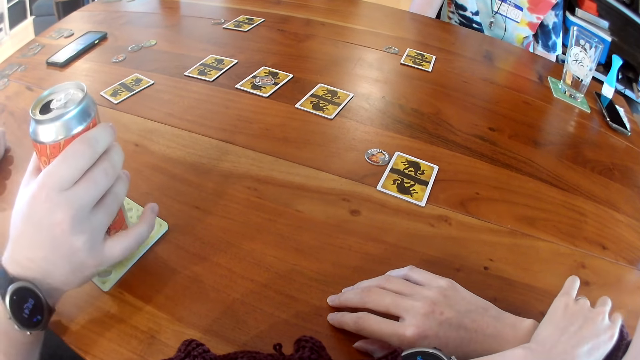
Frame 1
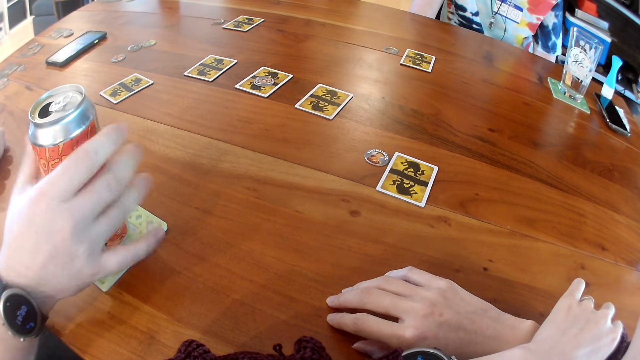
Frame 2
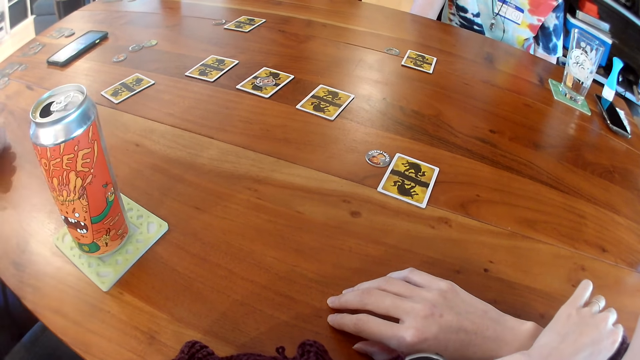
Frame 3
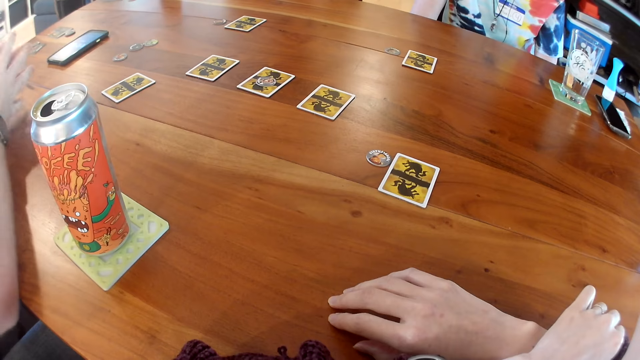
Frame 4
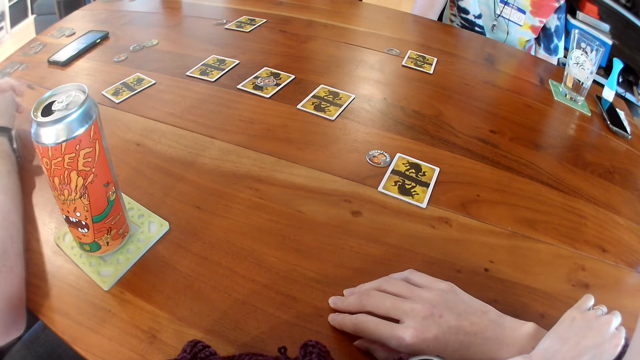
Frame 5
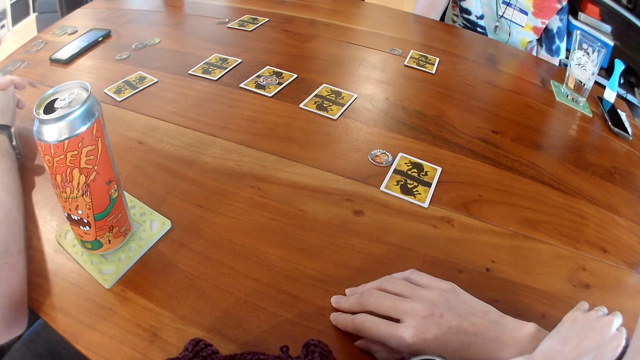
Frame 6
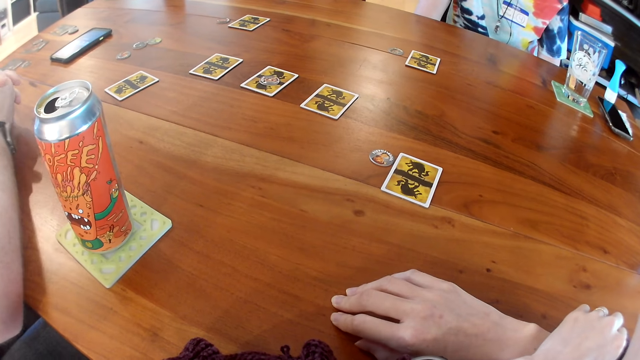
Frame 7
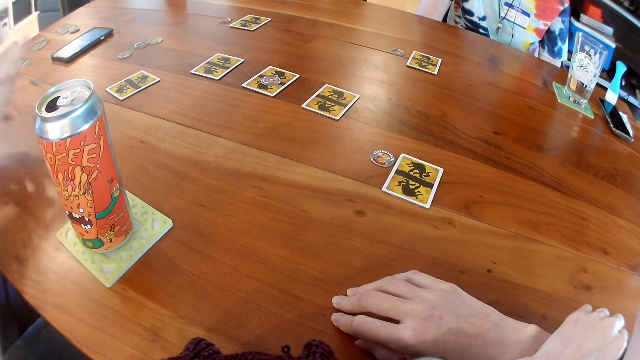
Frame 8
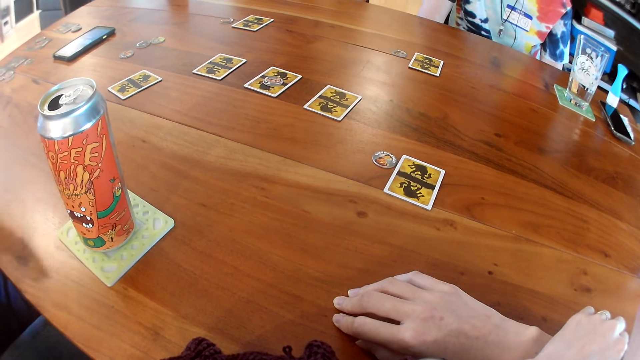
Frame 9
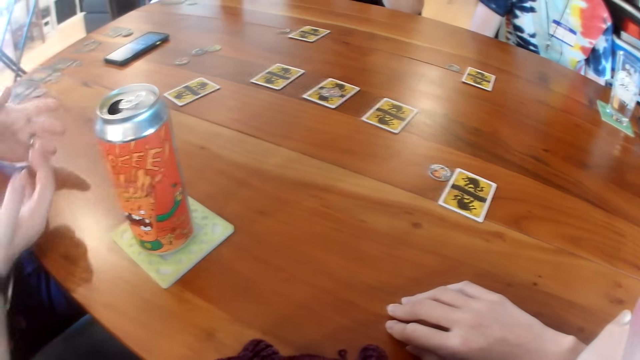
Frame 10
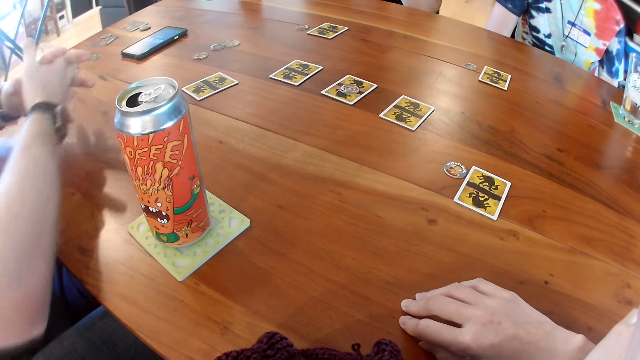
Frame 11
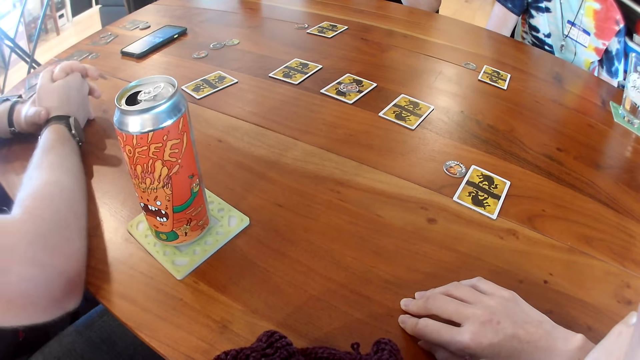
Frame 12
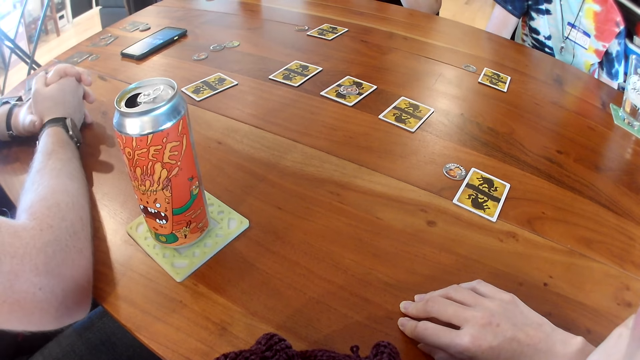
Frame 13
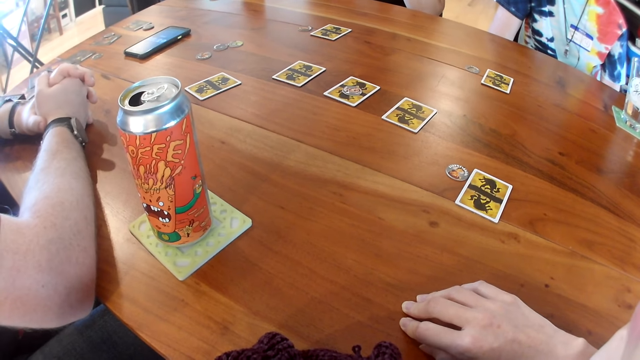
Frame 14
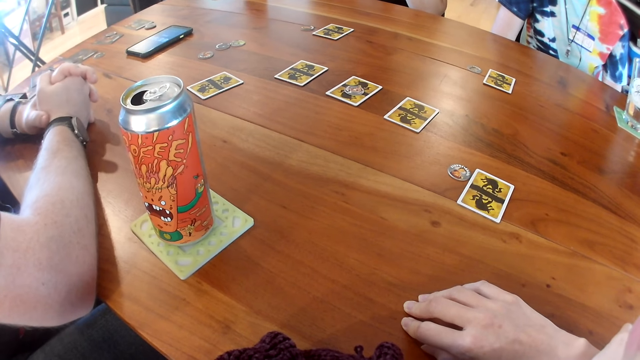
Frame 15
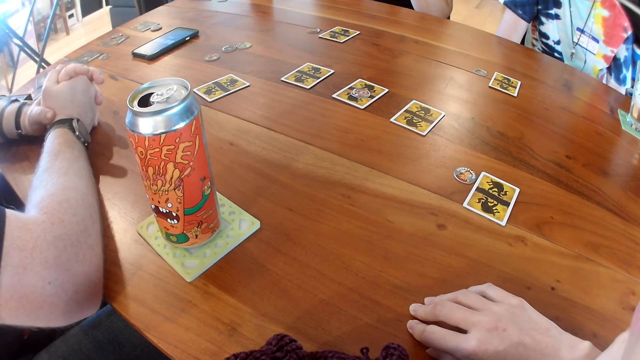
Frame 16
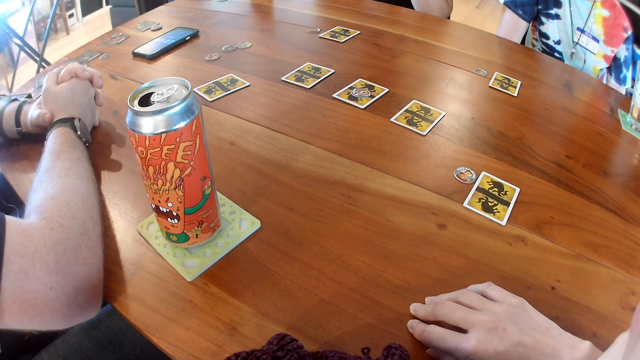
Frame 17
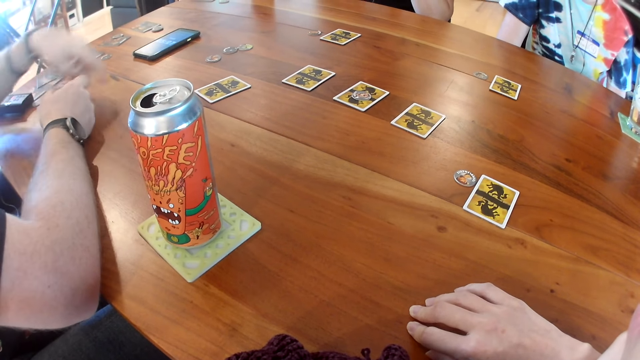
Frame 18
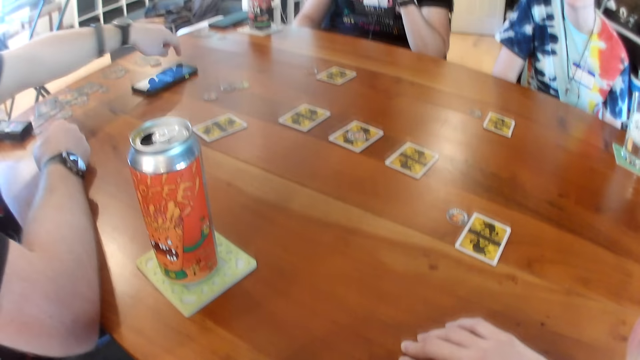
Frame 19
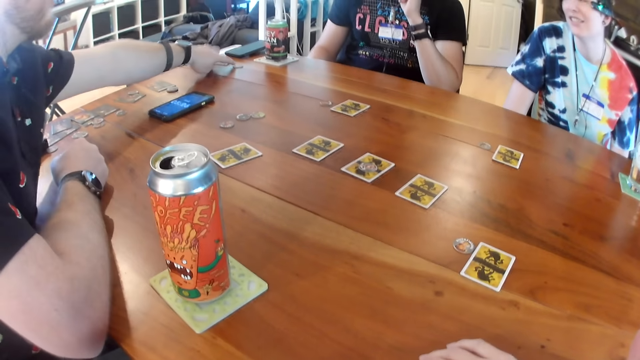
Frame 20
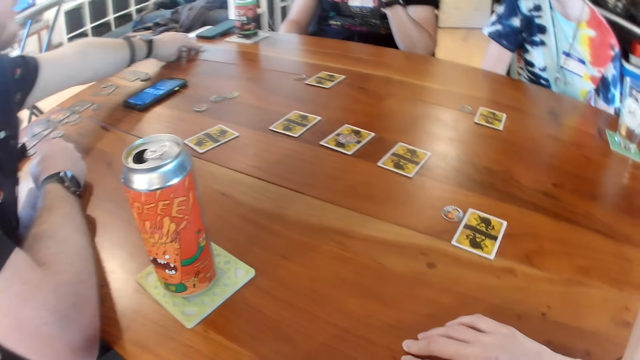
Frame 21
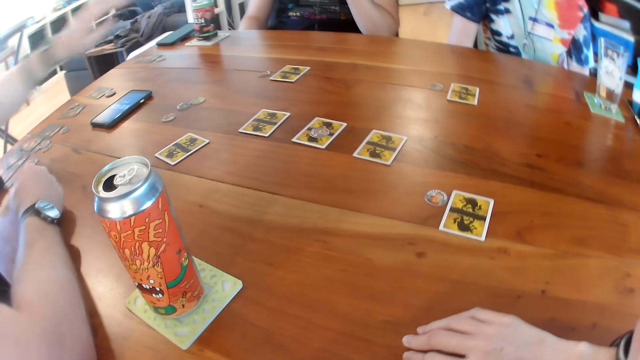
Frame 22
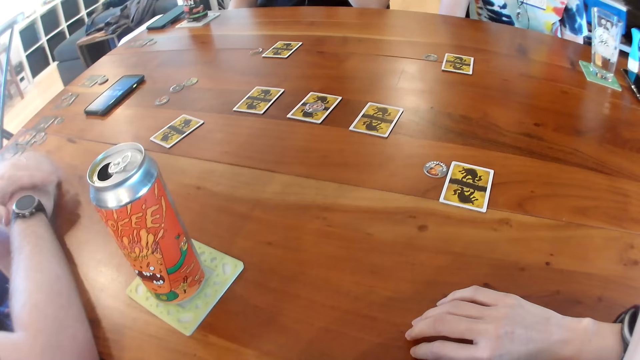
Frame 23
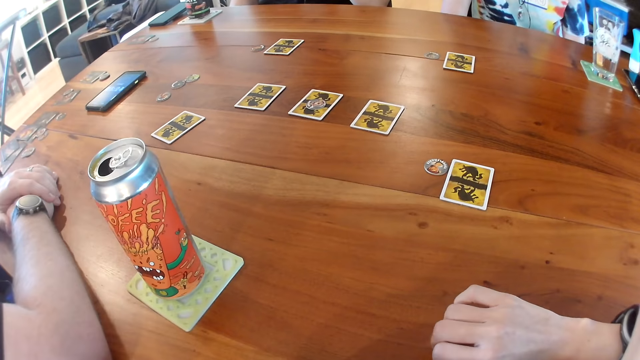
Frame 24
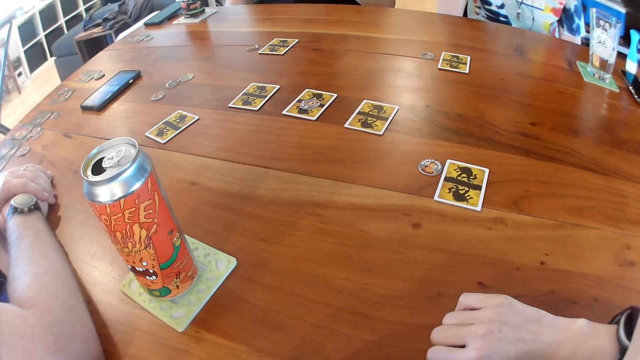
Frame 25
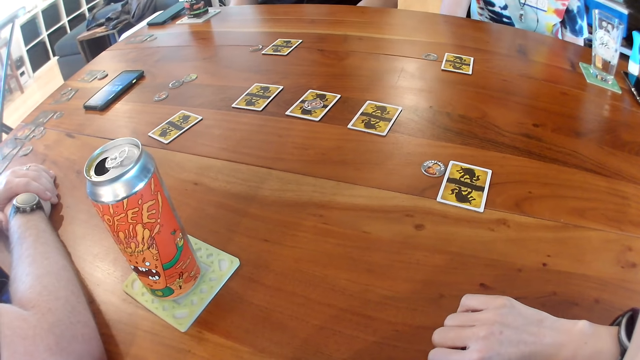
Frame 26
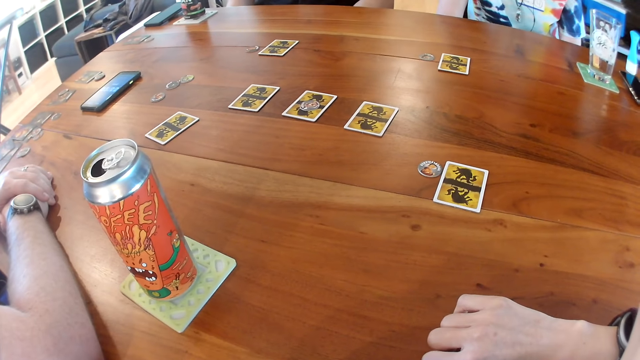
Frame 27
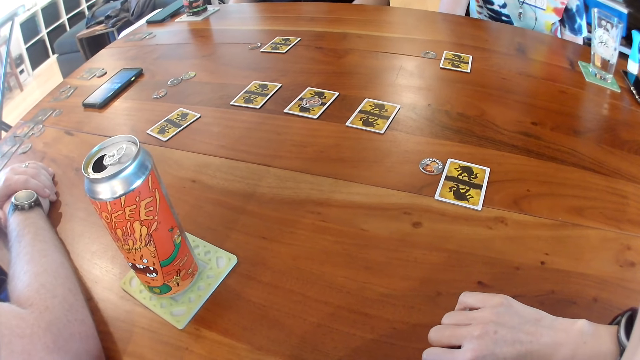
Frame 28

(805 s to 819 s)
The man places the can on the table with his right hand. The man plays the game and adjusts a small piece on the table with his left hand.

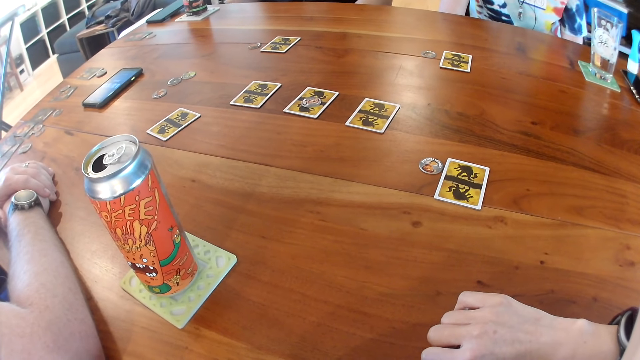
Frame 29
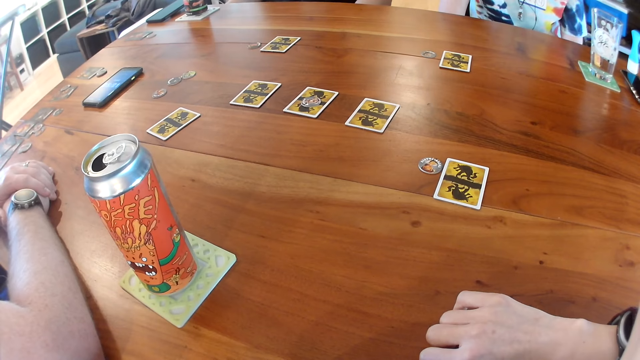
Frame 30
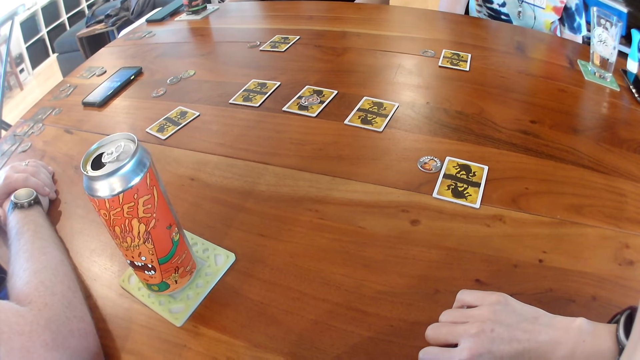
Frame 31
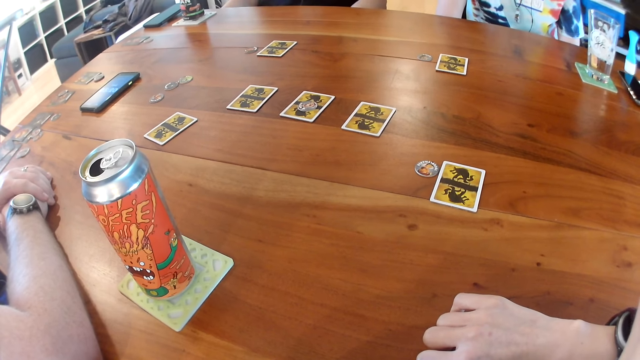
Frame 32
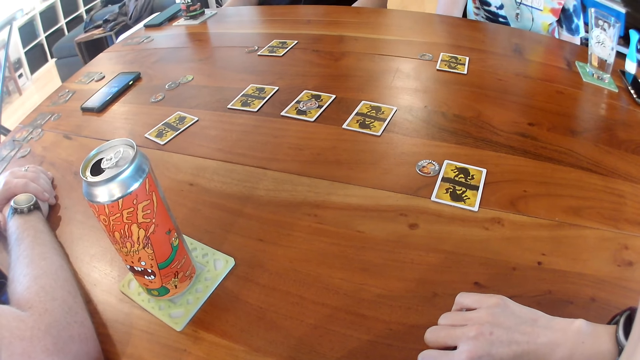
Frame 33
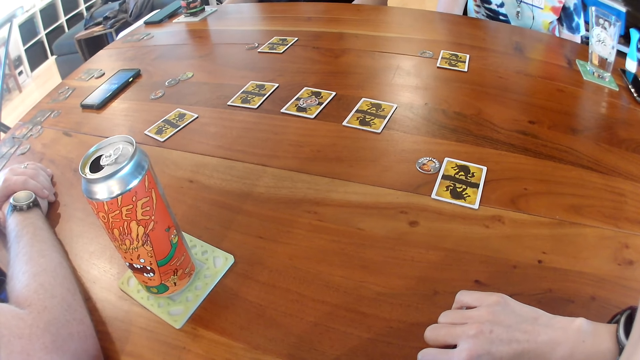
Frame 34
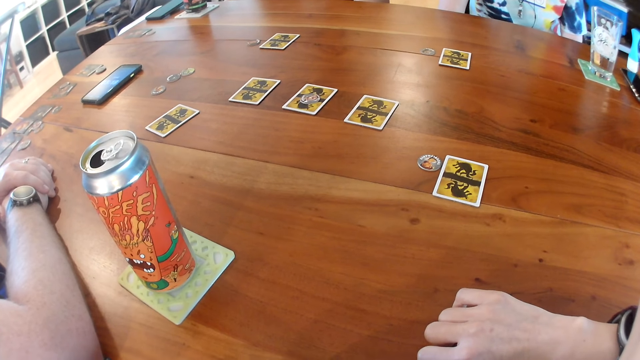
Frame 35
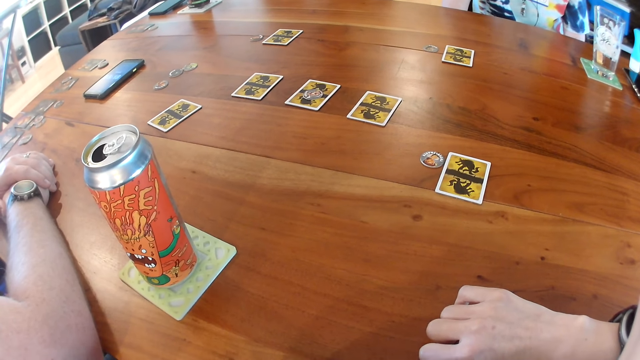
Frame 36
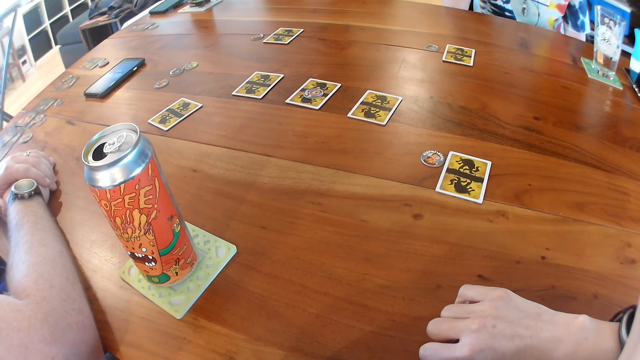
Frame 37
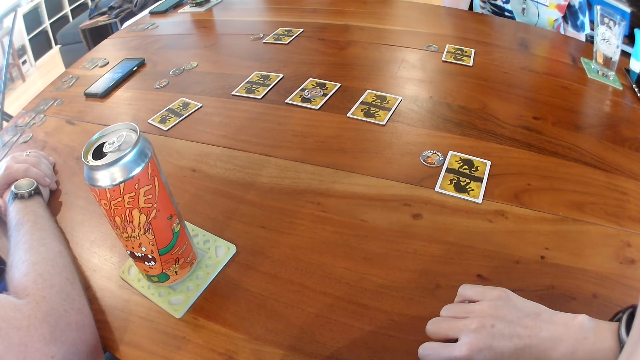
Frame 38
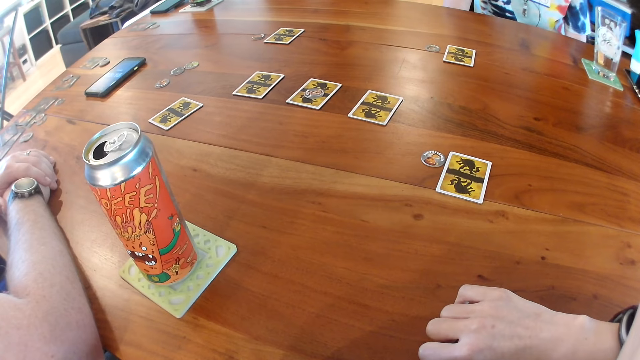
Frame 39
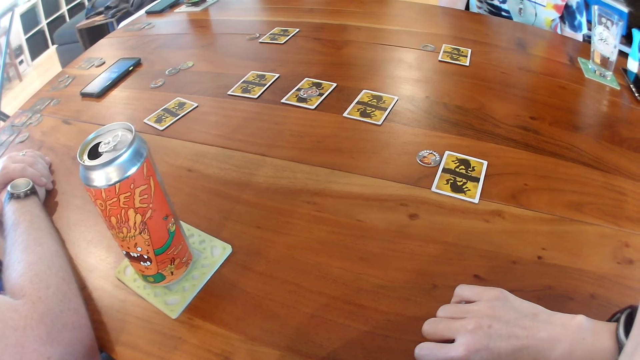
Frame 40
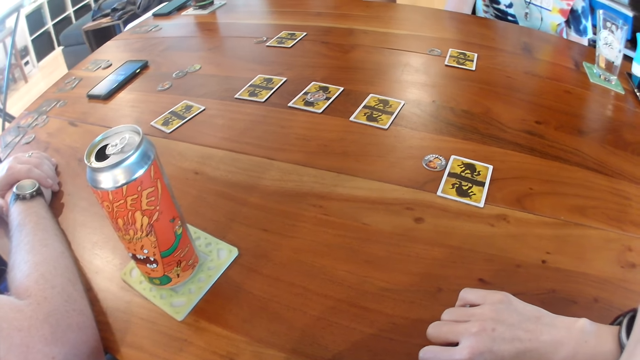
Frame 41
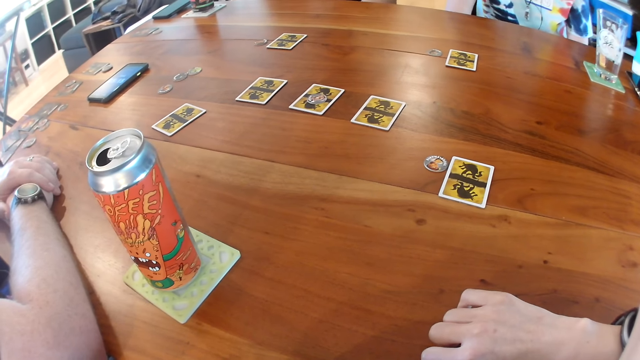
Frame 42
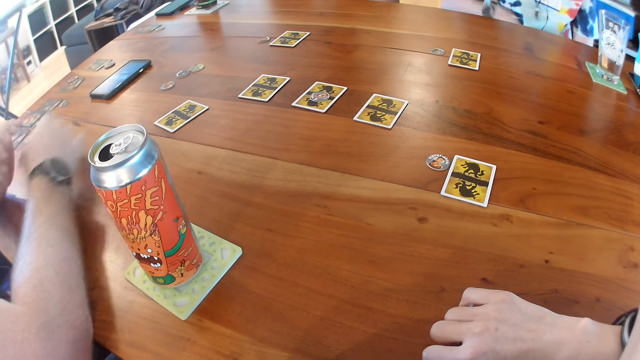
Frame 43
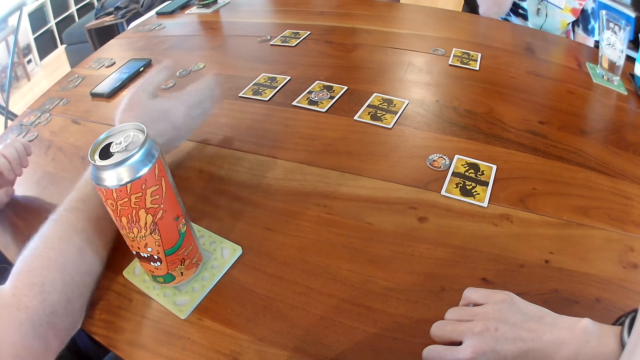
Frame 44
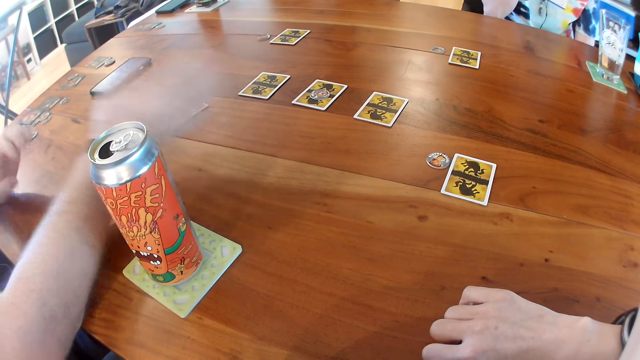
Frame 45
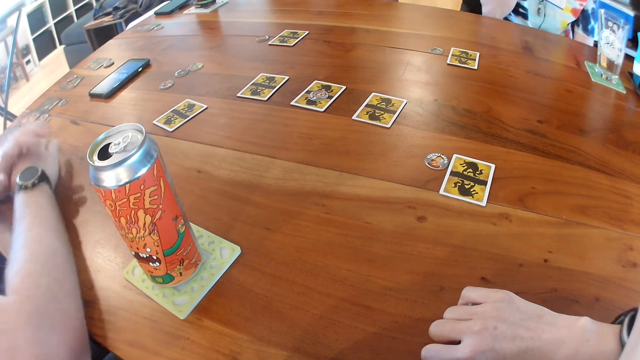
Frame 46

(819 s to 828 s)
The man does a hand gesture.
